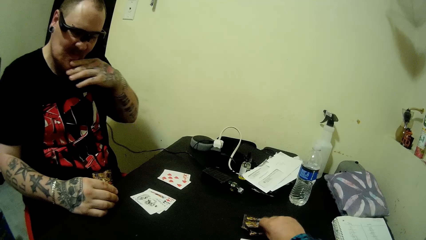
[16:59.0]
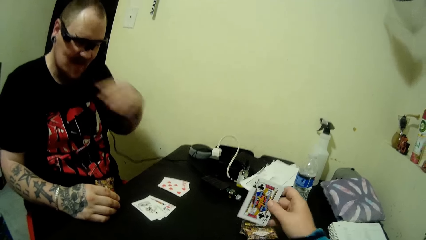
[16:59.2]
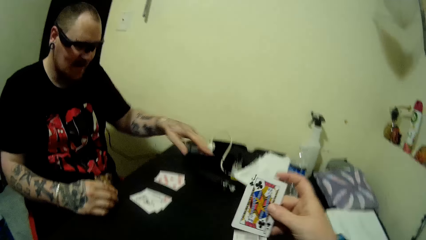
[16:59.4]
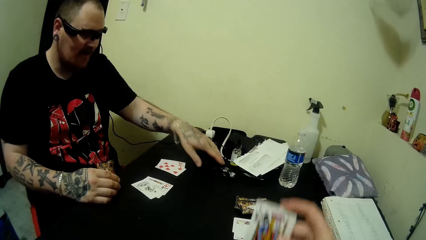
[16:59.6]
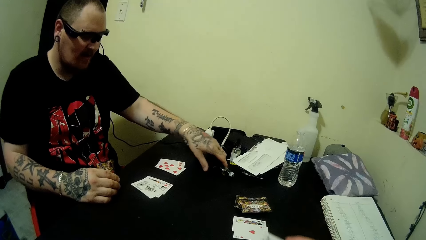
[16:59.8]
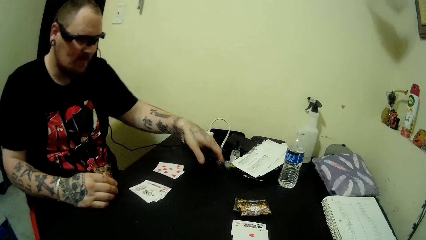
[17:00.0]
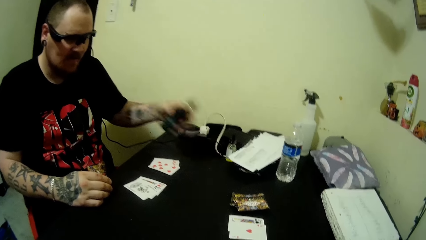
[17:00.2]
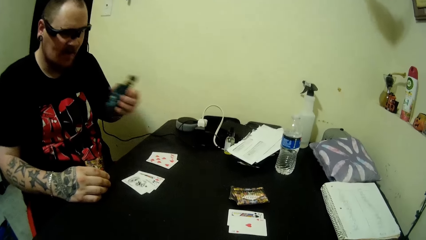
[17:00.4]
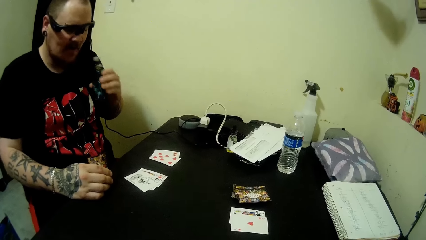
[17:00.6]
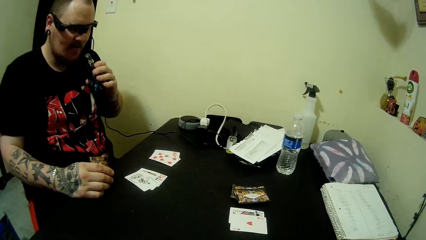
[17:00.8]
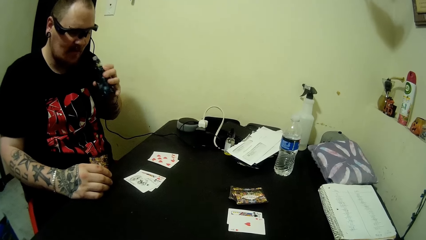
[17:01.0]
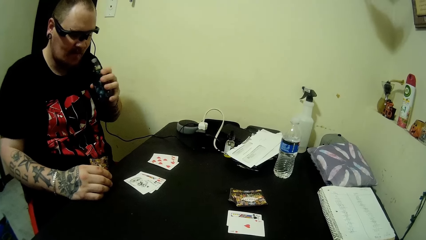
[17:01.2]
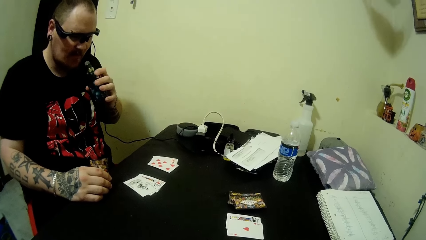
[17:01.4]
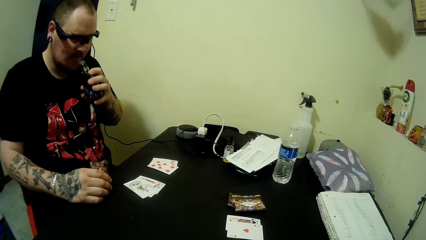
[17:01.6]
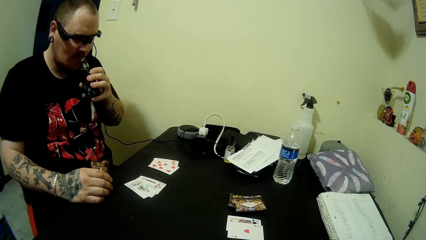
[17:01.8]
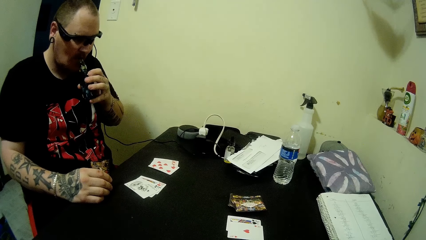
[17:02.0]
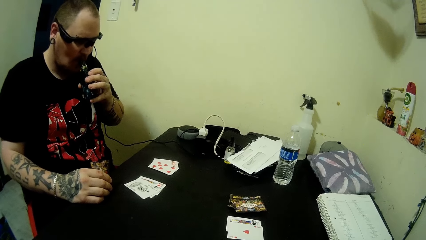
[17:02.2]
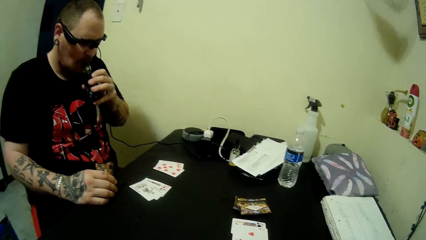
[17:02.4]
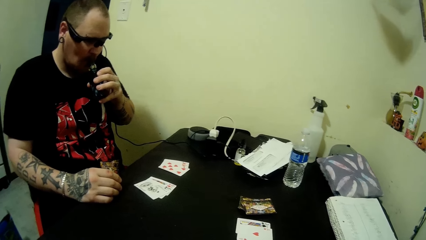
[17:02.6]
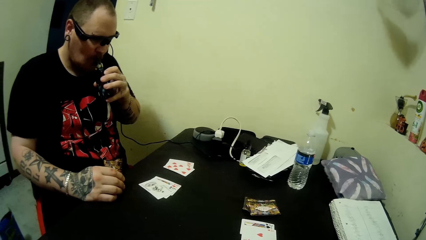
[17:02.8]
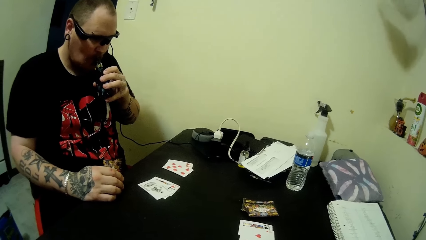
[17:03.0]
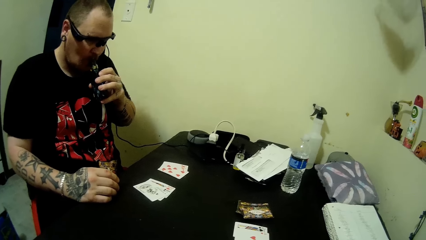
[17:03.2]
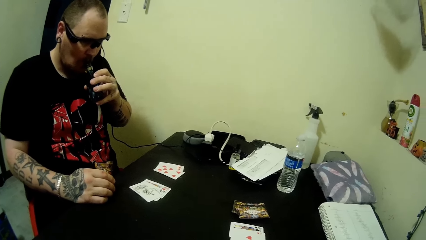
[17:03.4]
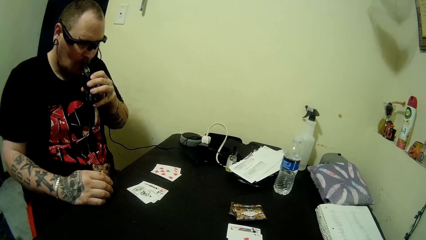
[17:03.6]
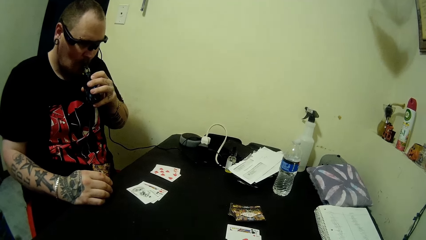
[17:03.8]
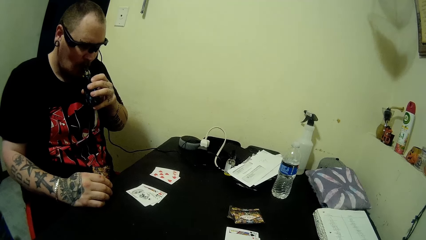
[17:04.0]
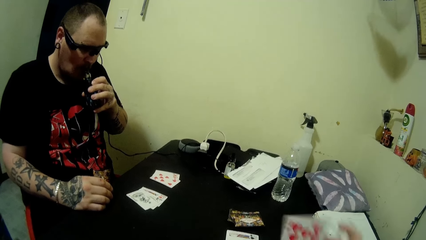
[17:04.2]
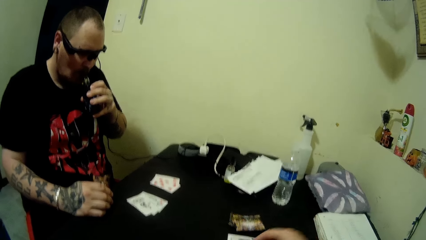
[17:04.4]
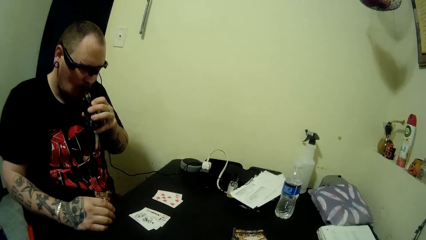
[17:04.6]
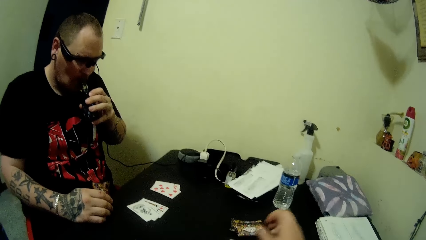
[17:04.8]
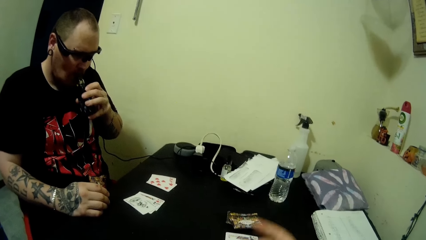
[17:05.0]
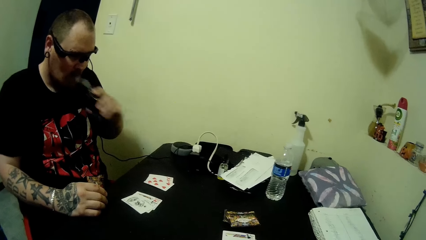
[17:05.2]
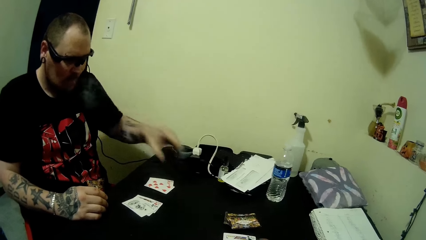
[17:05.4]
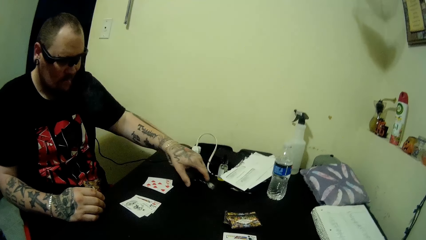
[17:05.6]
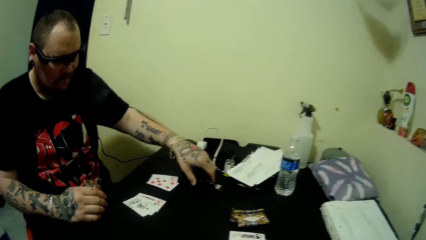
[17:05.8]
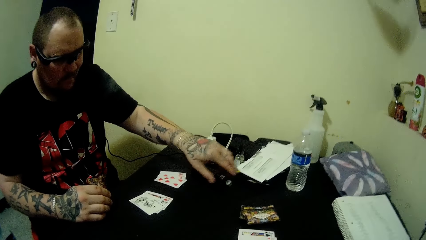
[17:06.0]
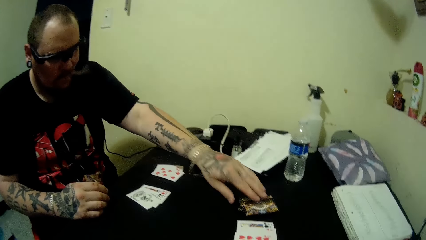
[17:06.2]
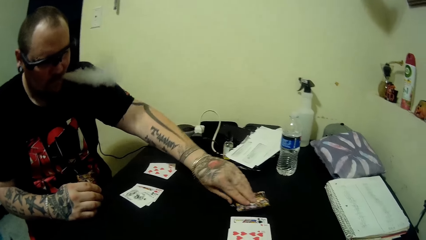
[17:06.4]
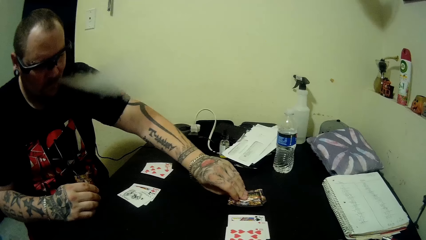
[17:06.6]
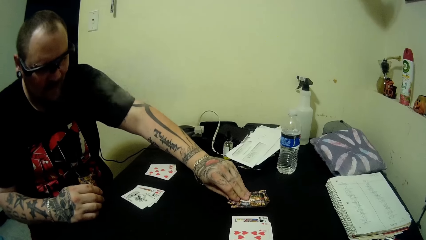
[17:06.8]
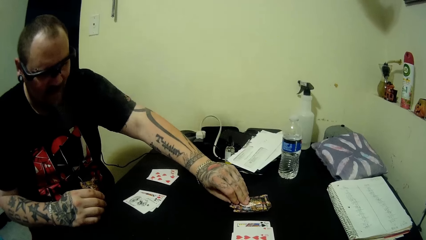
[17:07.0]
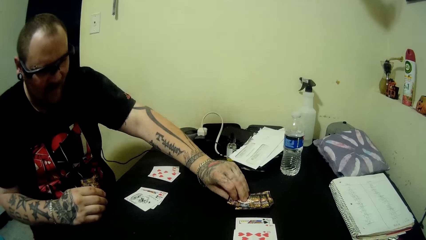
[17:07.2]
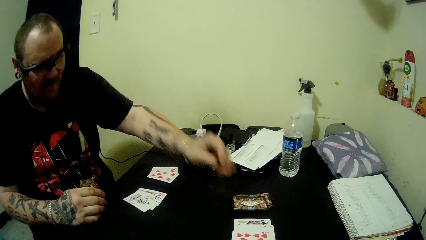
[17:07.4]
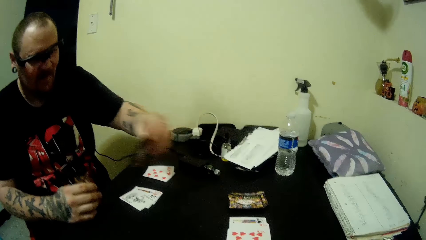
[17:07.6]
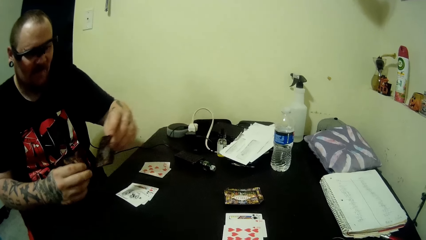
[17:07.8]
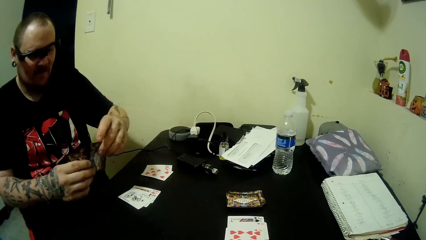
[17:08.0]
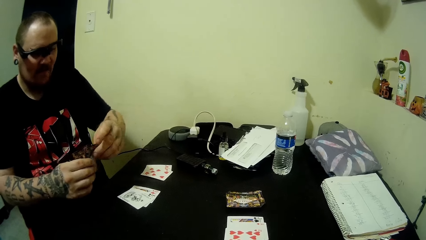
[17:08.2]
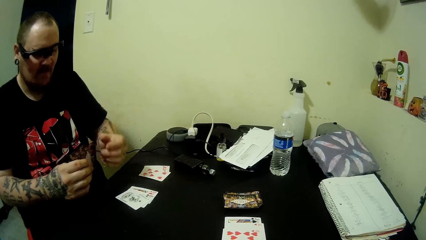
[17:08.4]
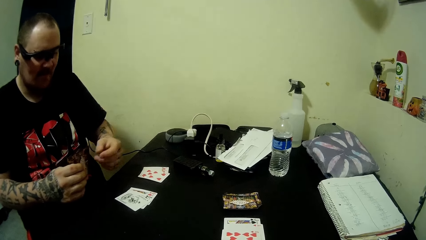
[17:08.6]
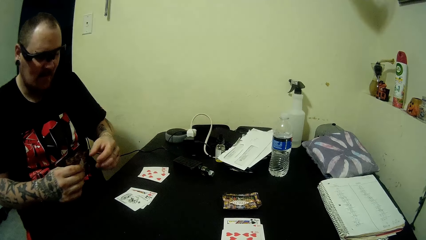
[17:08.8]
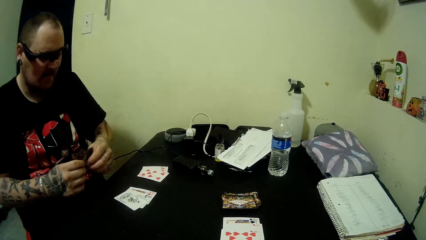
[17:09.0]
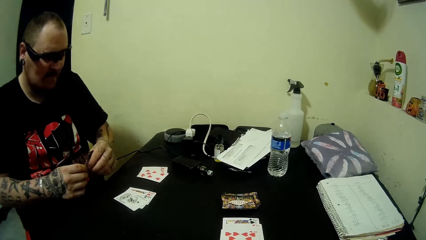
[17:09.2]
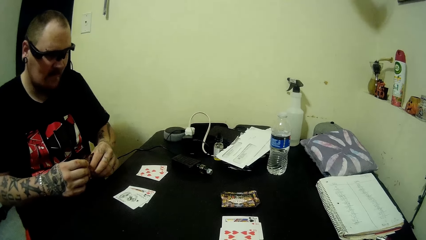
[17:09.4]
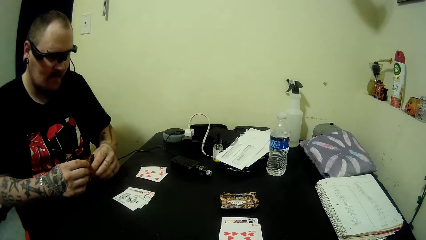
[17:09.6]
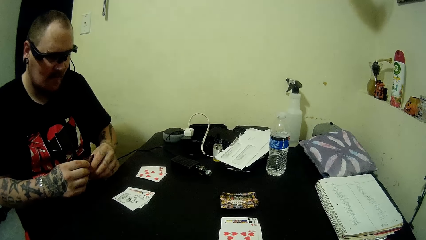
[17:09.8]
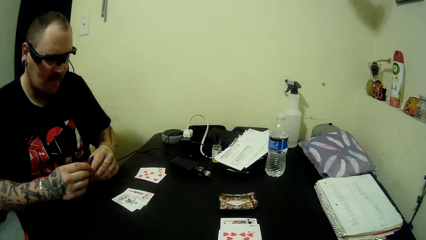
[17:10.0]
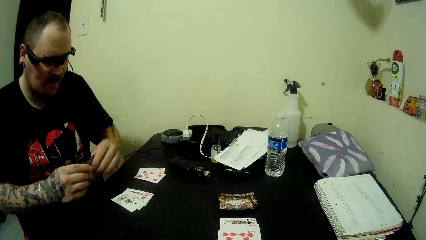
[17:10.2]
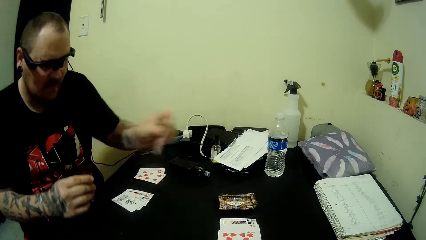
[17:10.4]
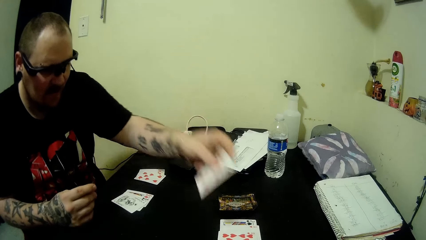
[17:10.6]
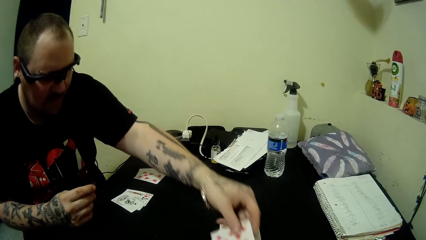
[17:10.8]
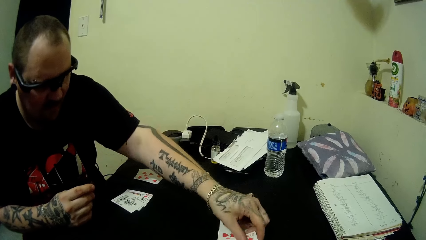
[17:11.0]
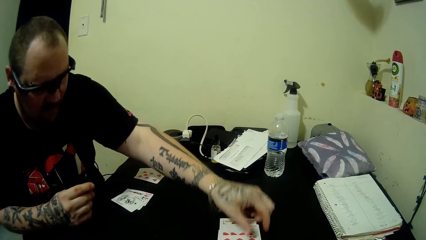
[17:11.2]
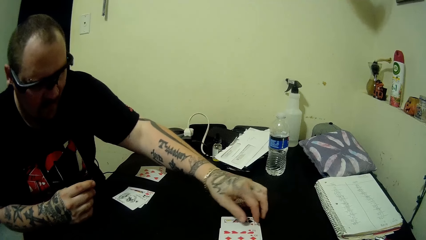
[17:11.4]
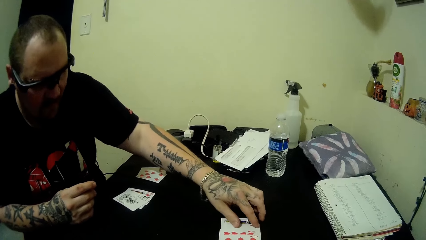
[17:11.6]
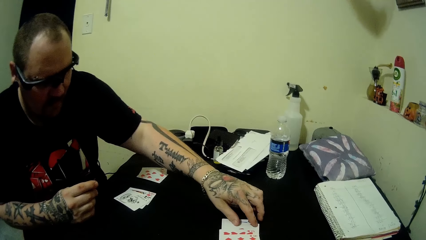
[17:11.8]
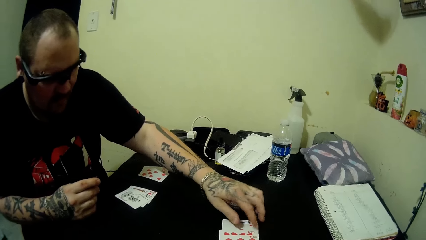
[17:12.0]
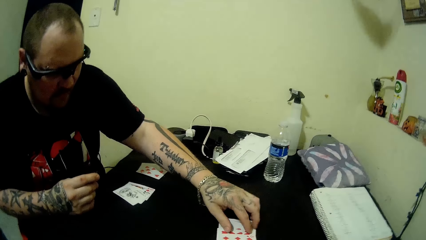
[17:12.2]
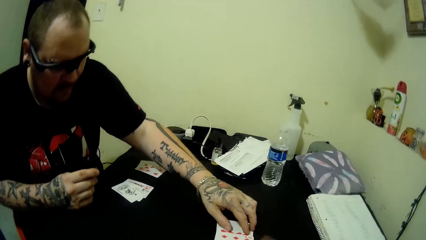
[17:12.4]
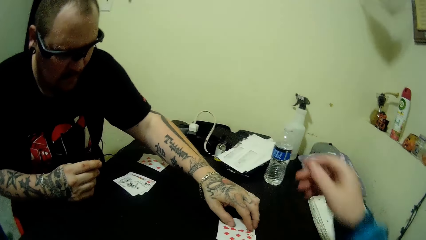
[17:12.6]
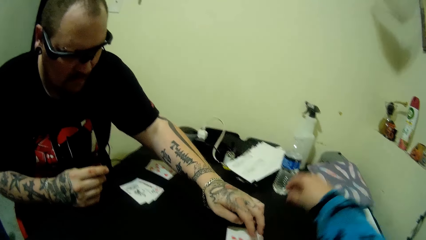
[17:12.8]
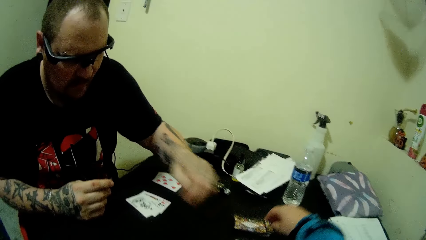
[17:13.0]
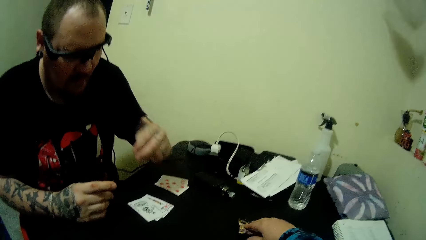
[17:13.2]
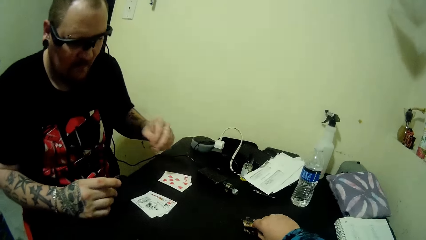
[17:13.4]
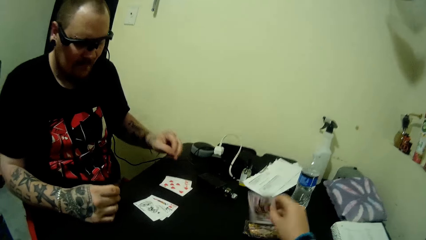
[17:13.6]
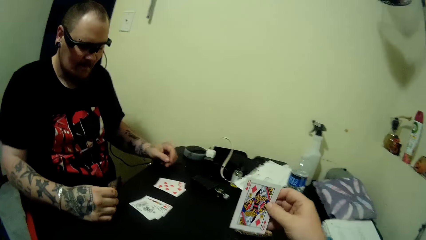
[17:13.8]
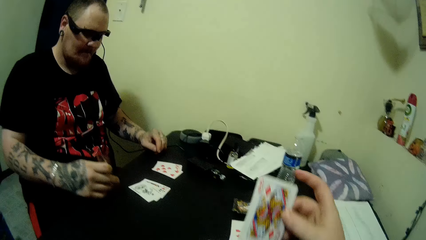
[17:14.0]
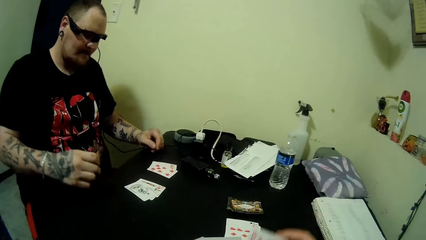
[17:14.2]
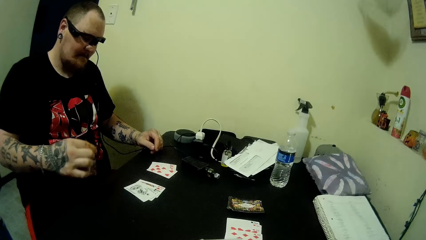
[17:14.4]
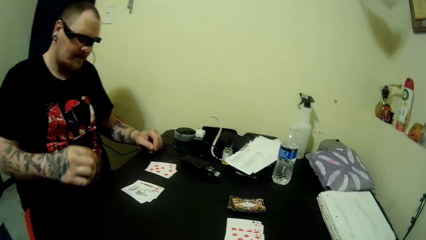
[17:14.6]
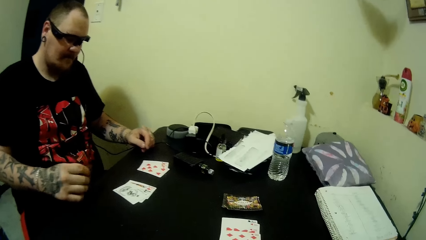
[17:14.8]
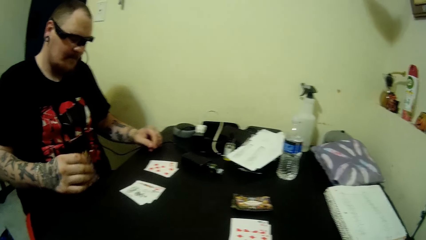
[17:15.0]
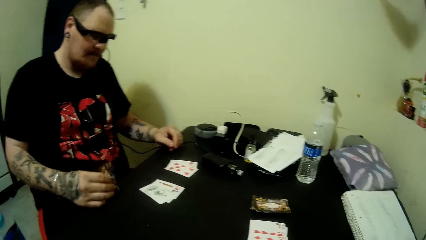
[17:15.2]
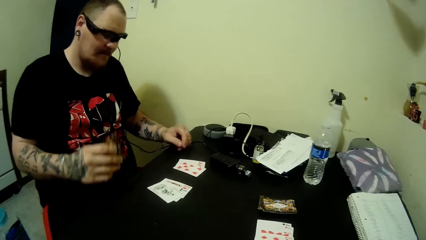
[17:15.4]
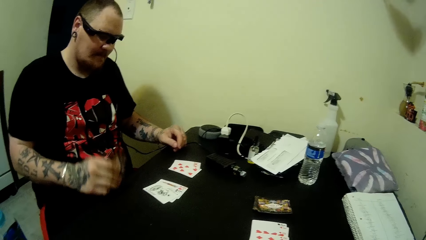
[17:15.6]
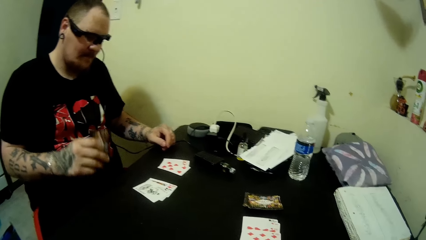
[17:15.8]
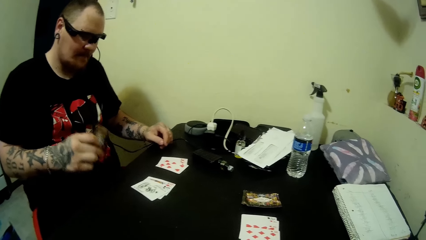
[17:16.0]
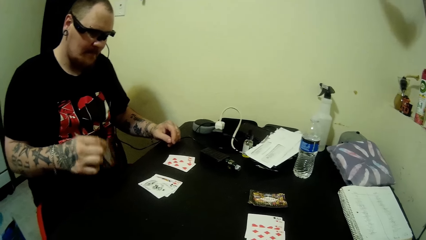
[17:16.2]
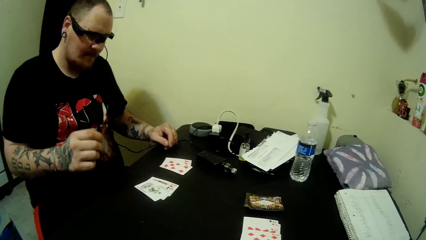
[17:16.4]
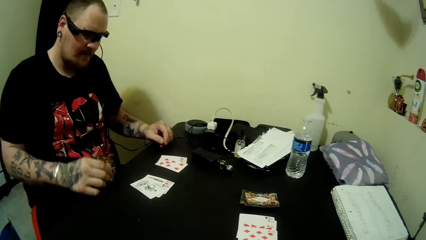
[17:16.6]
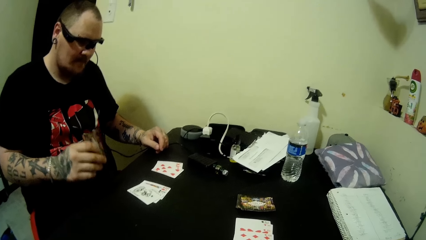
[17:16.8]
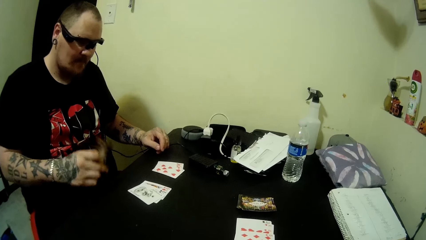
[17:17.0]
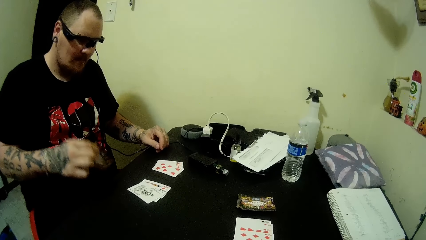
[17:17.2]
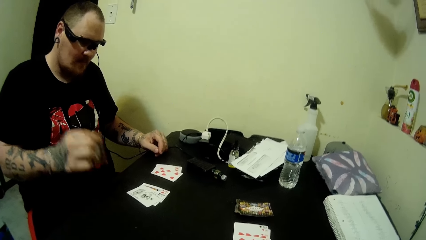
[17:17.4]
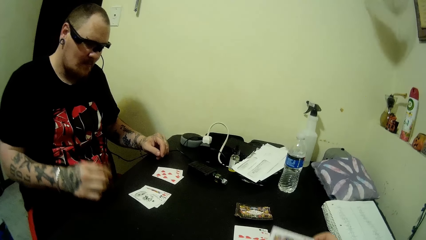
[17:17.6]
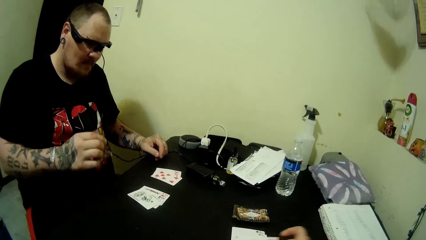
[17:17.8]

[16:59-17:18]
The camera wearer picks up a card on the table with his right hand. A man picks up the vaping device on the table with his left hand and smokes with the vaping device. The camera wearer drops a card on the table. The man drops the vaping device on the table, picks up a card on the table with his left hand, and drops a card on the table. The camera wearer picks up a card on the table with his right hand. The man hits the cards on his right hand on the table.
